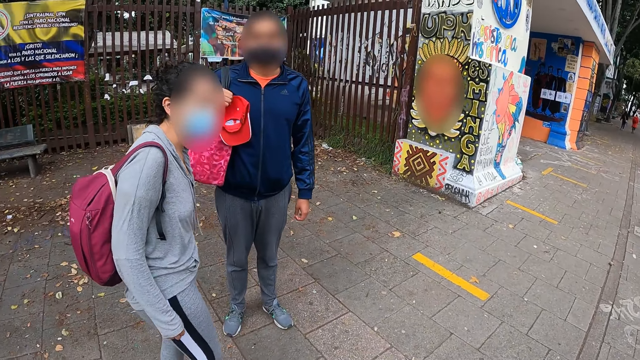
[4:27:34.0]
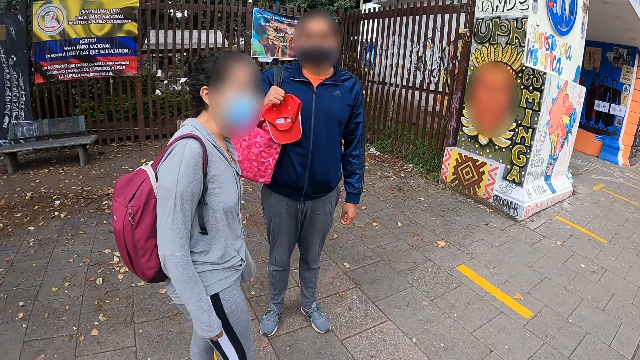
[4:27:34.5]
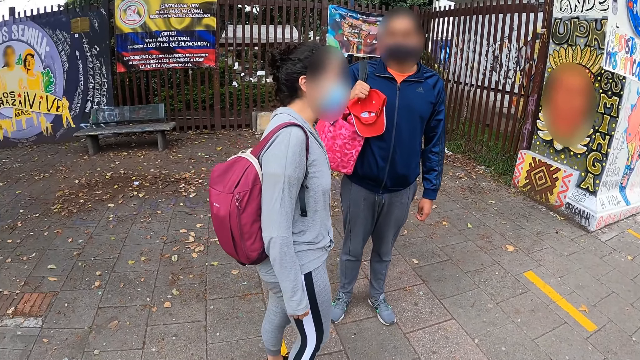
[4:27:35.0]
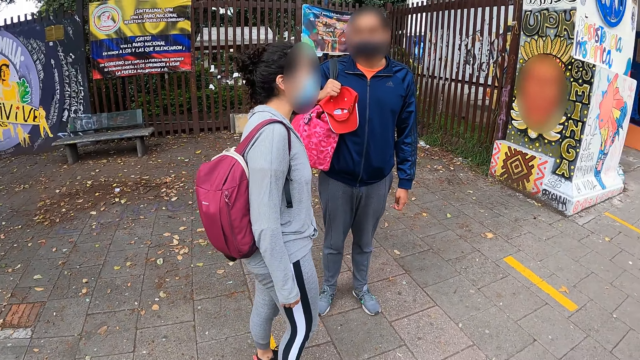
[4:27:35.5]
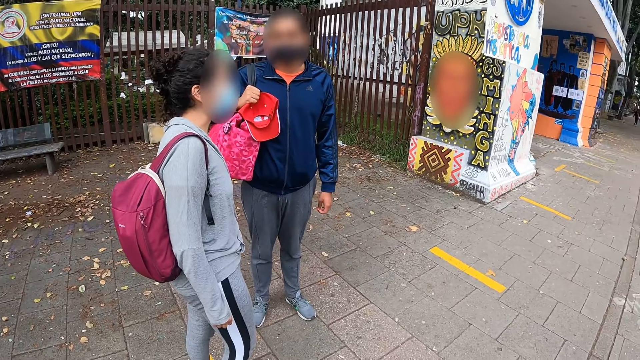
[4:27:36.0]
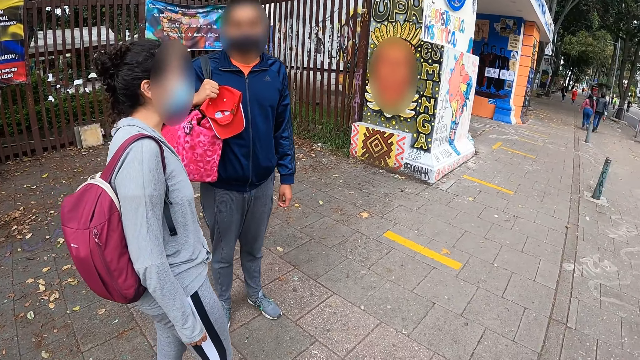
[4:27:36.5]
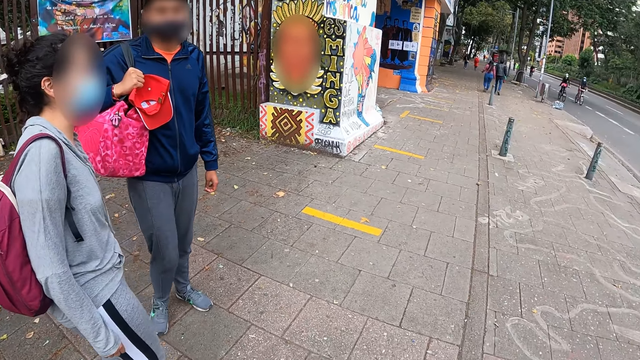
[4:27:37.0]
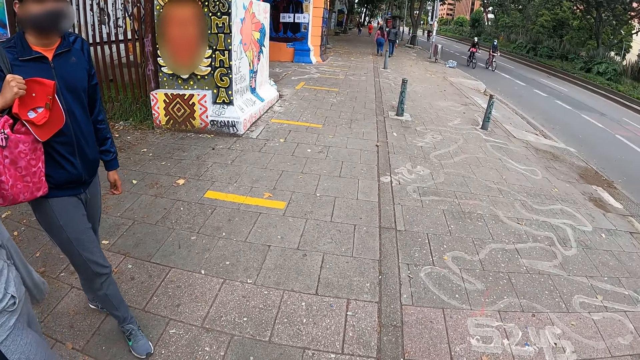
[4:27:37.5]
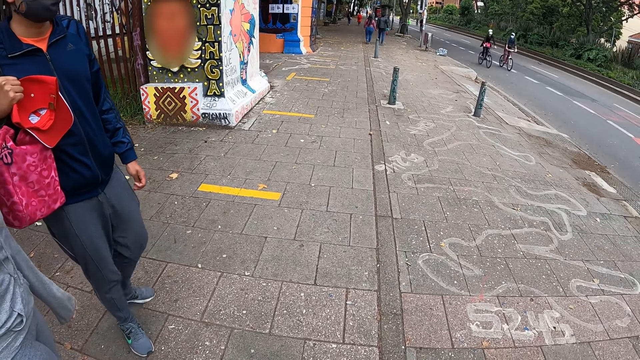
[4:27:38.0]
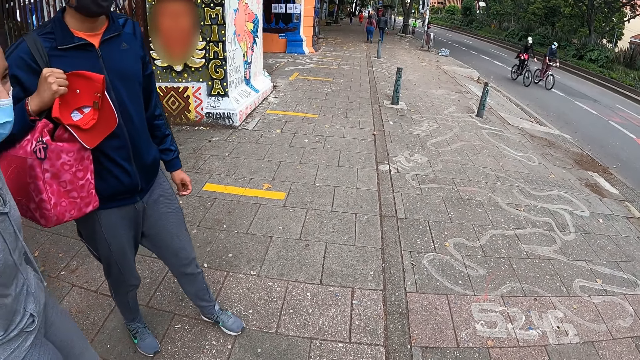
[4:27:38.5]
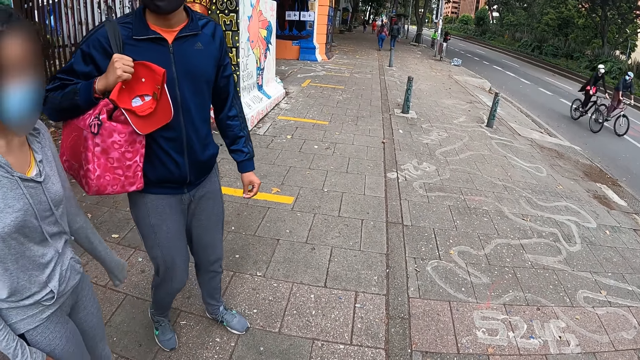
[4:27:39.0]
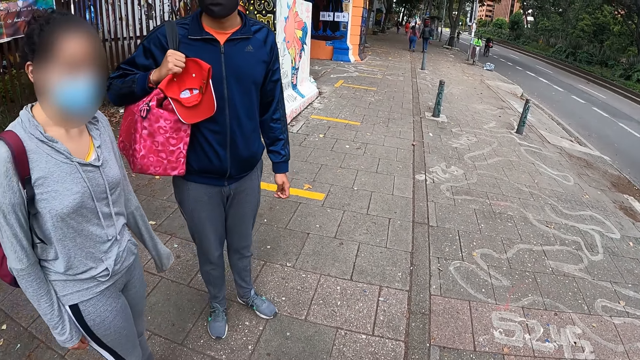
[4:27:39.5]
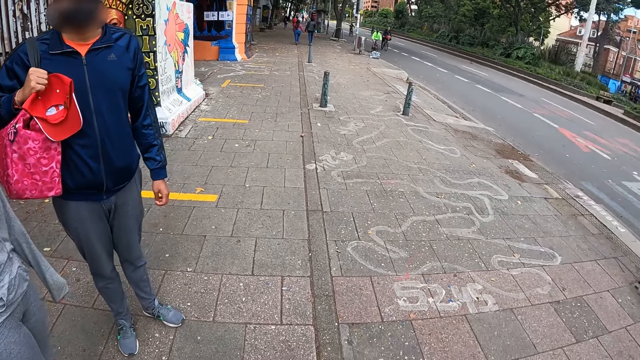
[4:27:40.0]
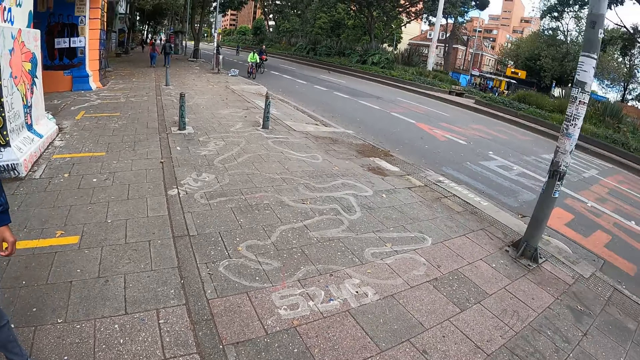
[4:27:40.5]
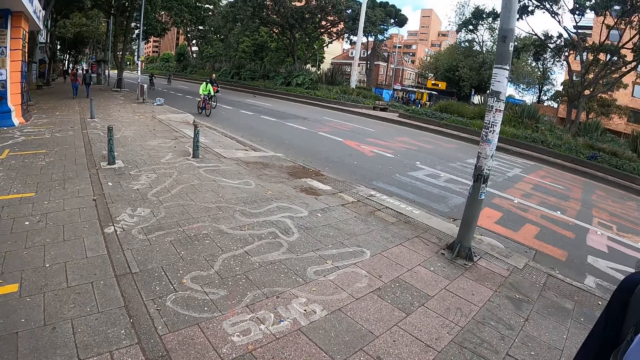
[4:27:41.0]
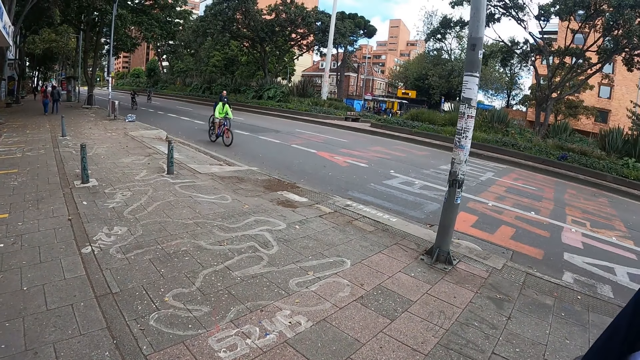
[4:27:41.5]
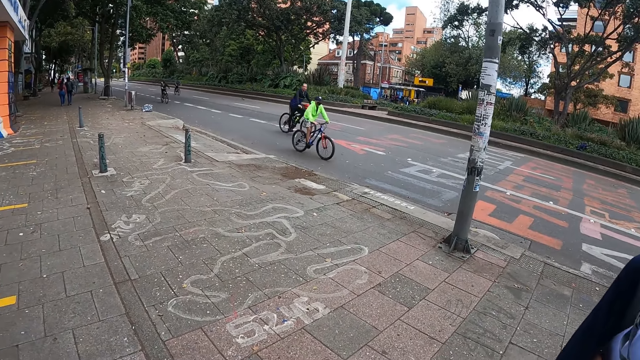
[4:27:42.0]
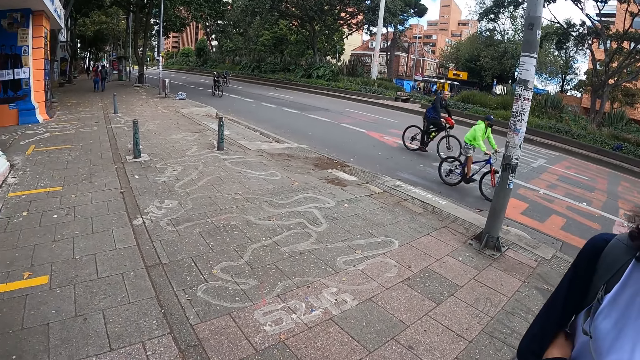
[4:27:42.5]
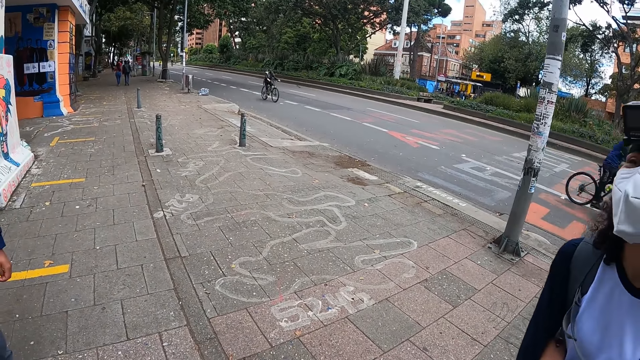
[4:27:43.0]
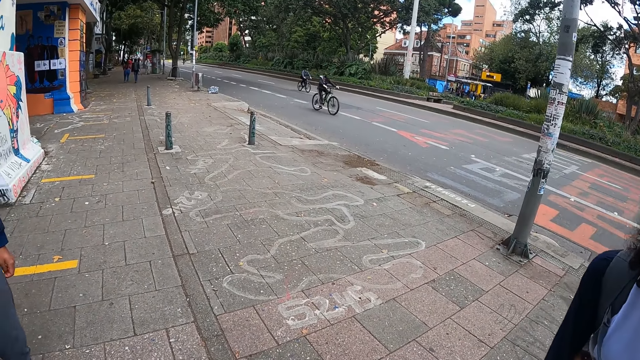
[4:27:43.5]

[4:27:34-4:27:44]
The camera wearer looks at a person and another person. They look at the cyclists. They look at the person and the other person. They look at the cyclists.

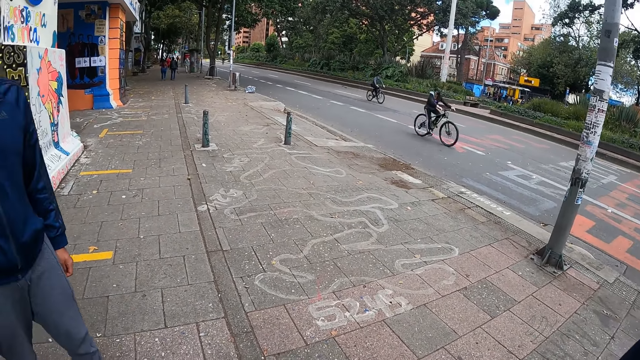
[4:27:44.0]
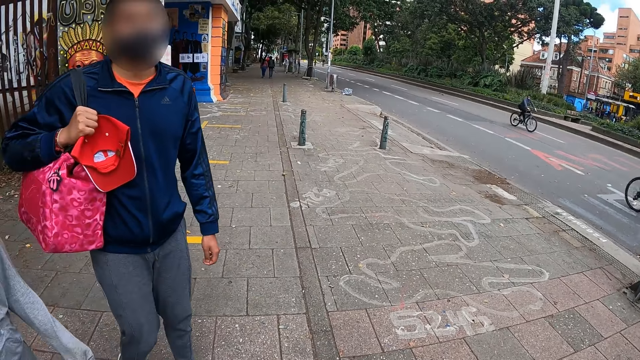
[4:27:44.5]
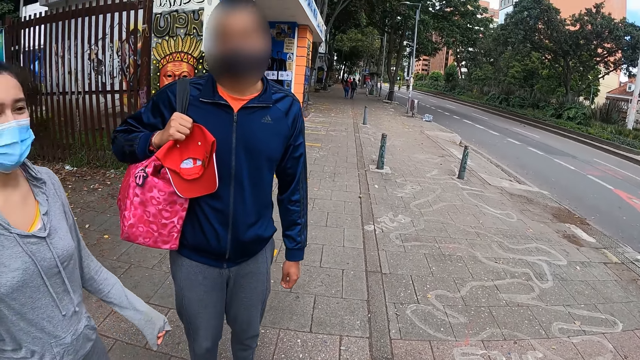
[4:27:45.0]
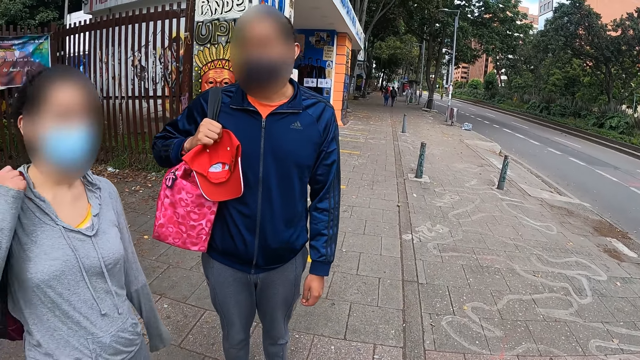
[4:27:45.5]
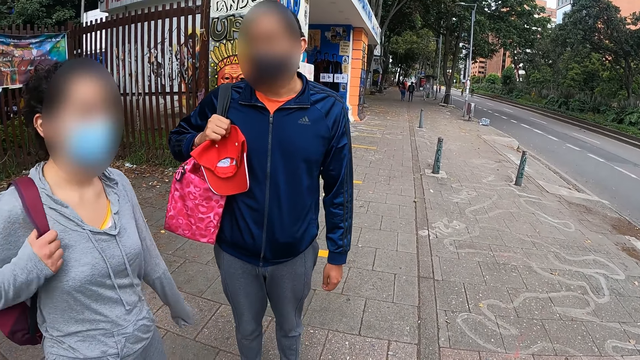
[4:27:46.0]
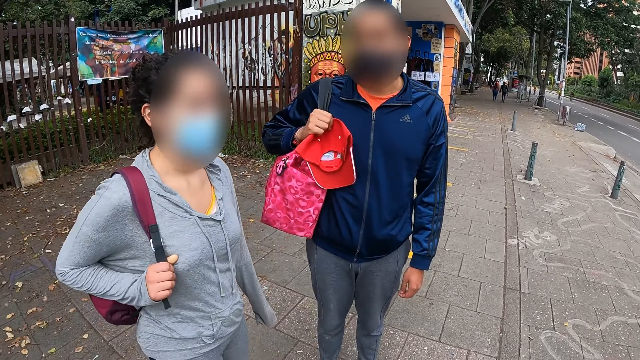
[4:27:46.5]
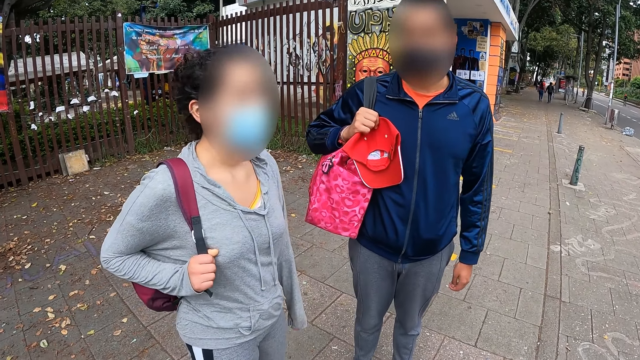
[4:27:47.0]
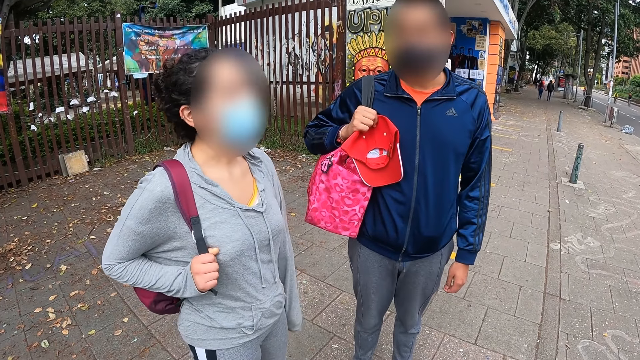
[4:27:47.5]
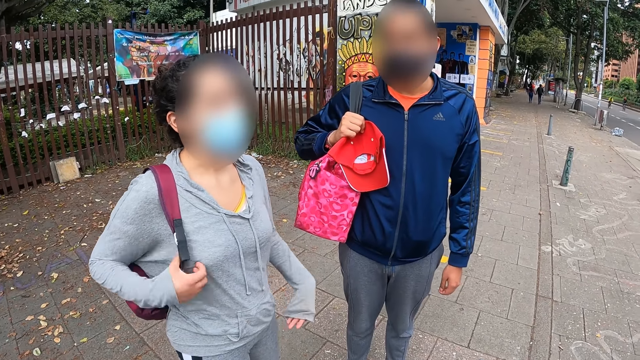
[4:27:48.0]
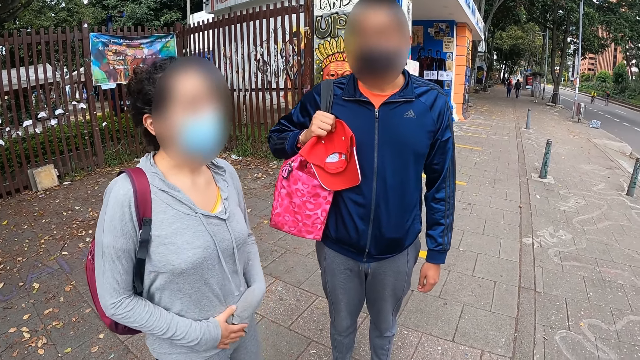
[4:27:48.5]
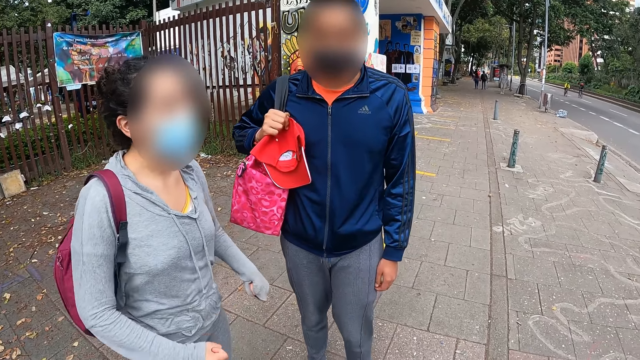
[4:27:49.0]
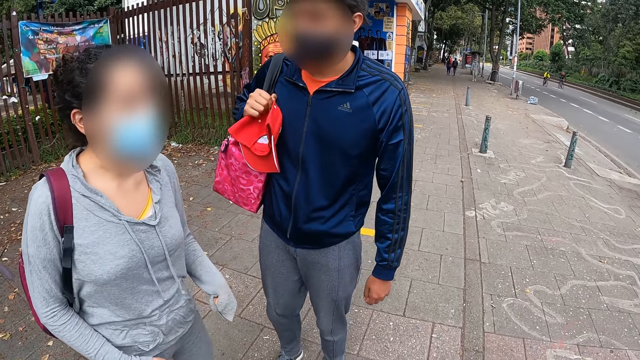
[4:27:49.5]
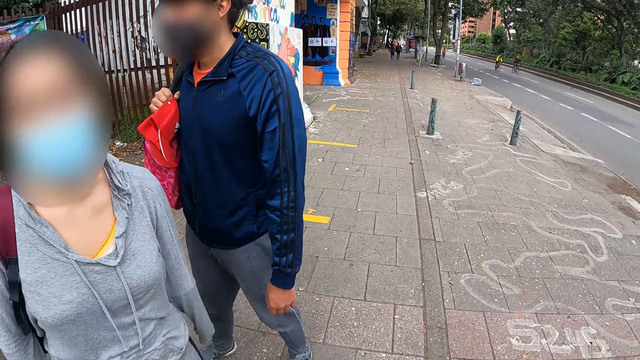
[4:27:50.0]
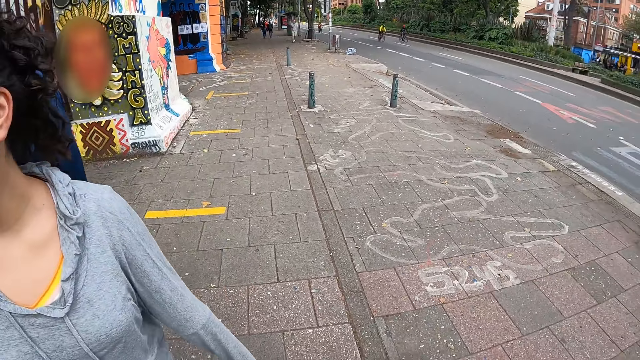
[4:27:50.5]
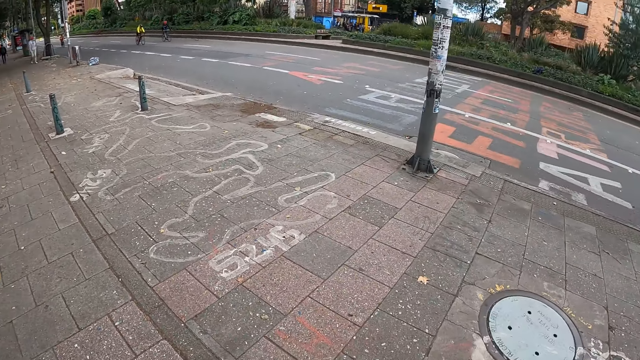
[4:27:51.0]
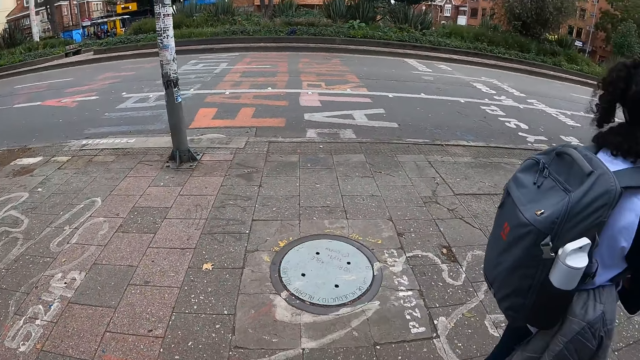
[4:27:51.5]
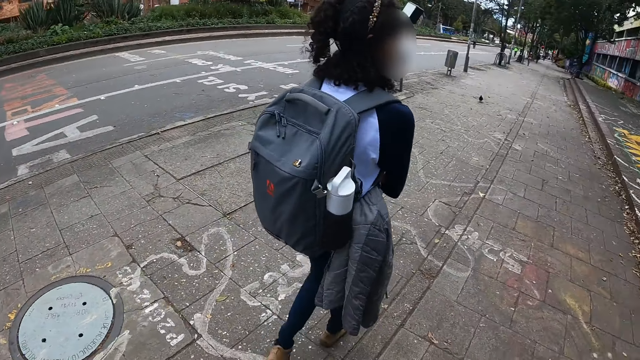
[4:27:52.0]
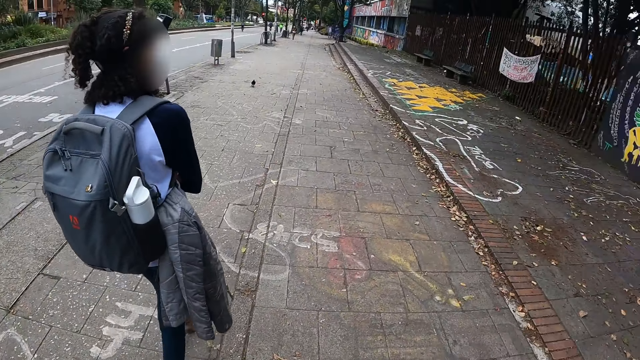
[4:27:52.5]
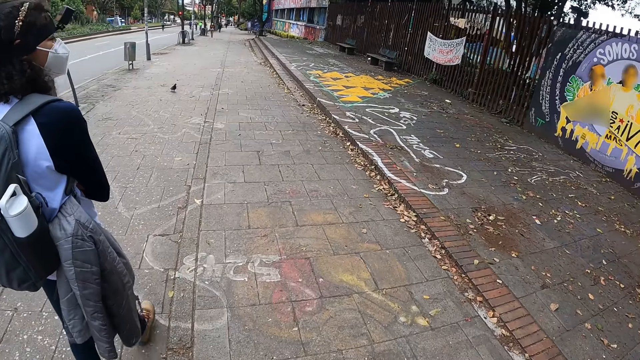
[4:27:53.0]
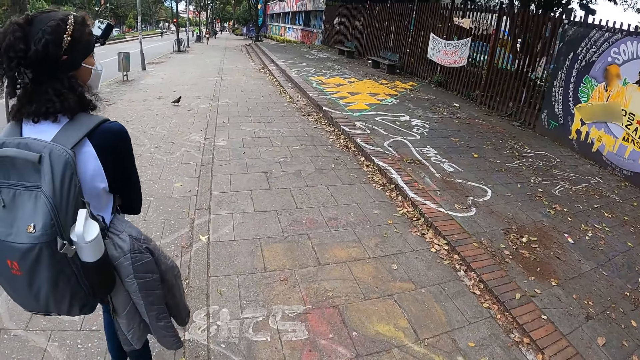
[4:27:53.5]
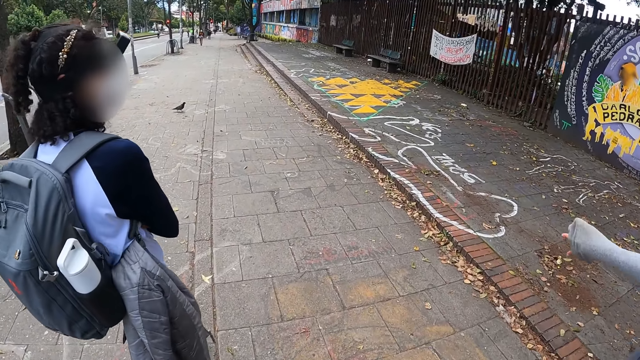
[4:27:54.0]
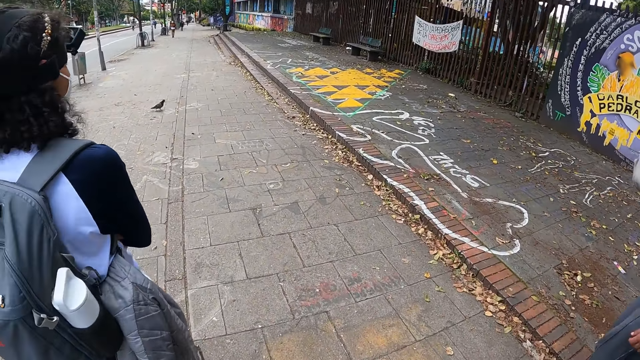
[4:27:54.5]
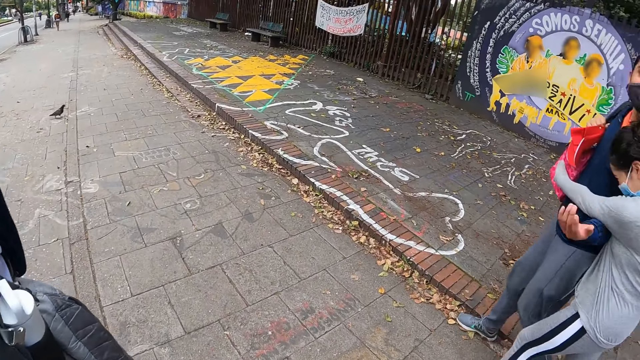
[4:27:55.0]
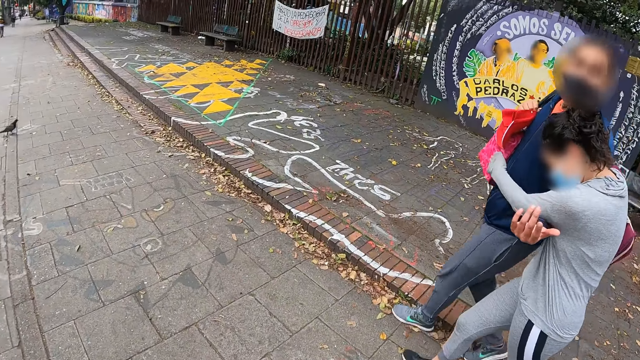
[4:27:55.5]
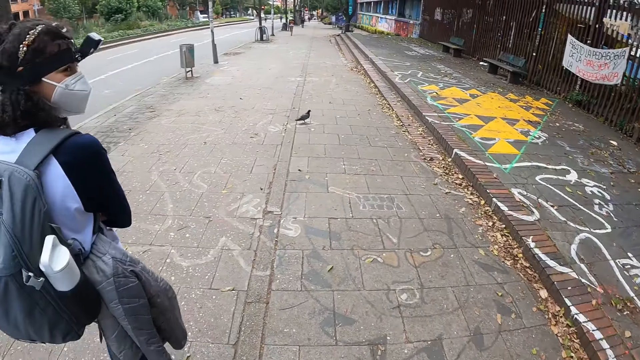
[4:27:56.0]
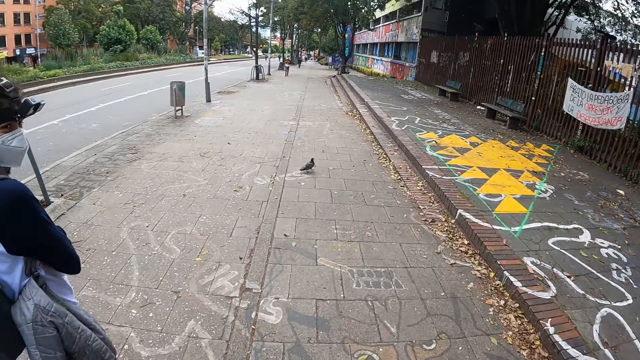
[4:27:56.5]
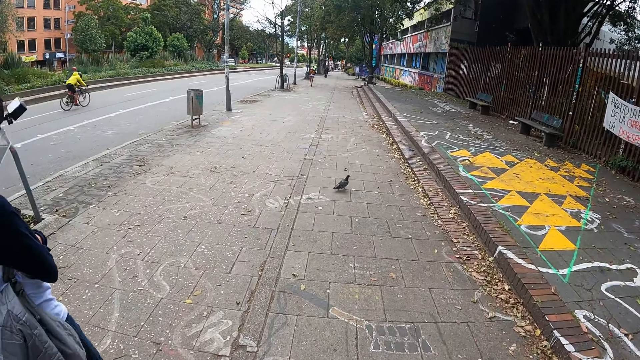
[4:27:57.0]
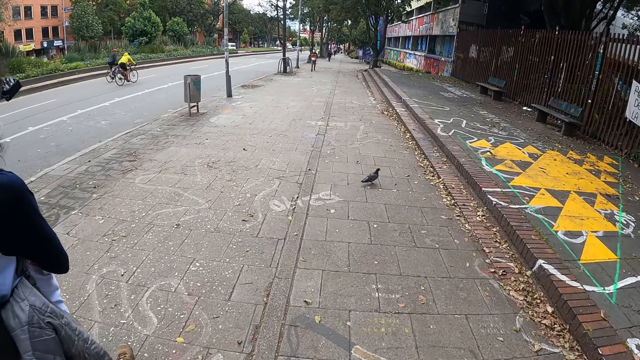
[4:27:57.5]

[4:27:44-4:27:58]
A woman adjusts a bag on her right shoulder with her right hand. The camera wearer looks at a person and another person. They talk to the second person. They look around. They look at a third person. They walk down the road. They look at the hand of the second person. The woman hugs another woman with both hands. The camera wearer looks at the first person and the second person. They look at the third person. They look at the dove on the pathway.
